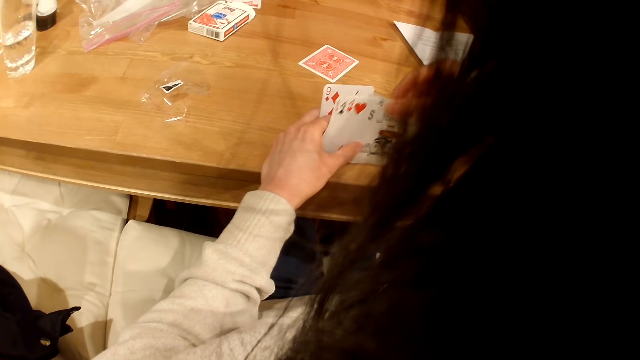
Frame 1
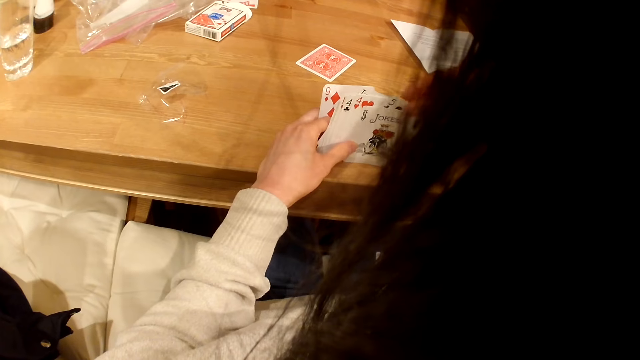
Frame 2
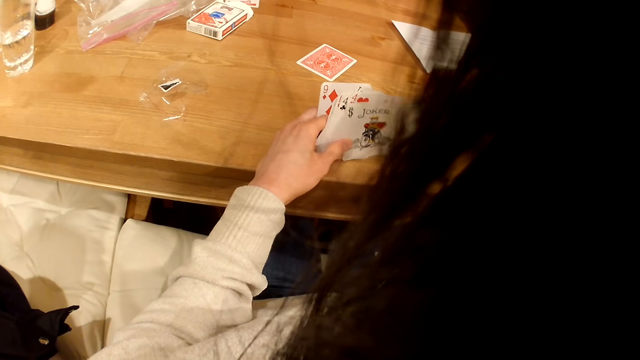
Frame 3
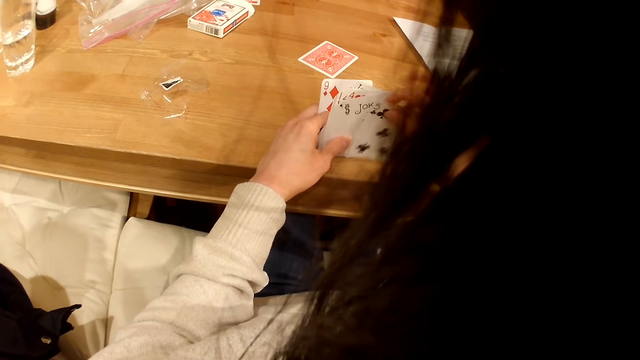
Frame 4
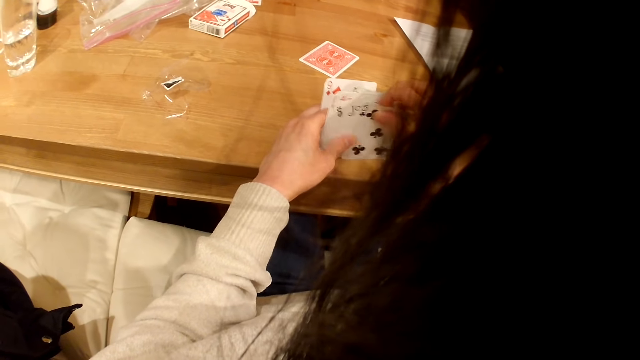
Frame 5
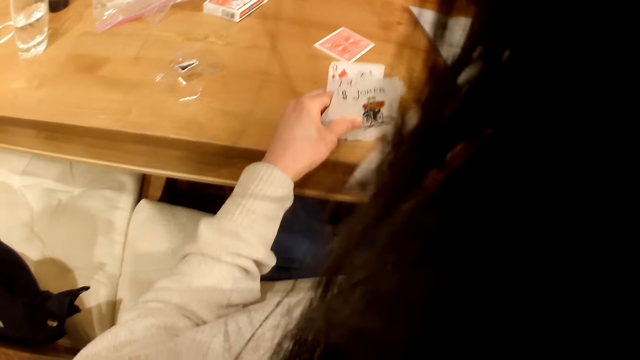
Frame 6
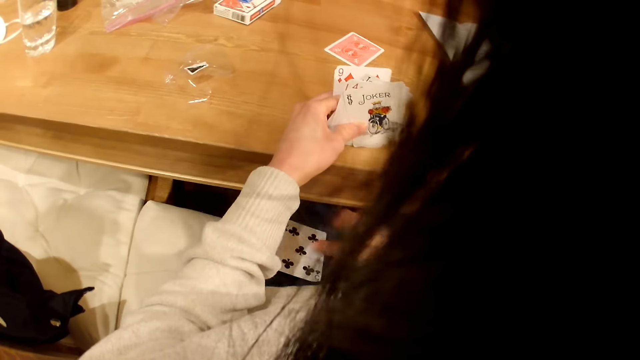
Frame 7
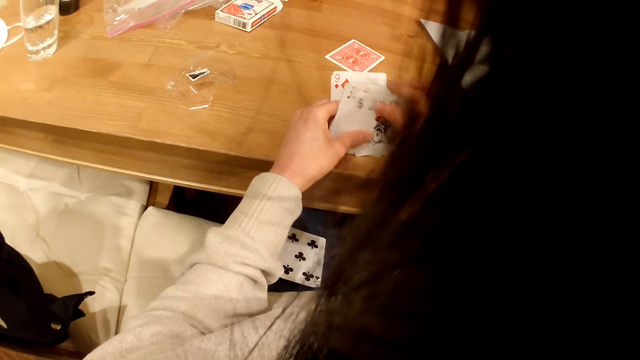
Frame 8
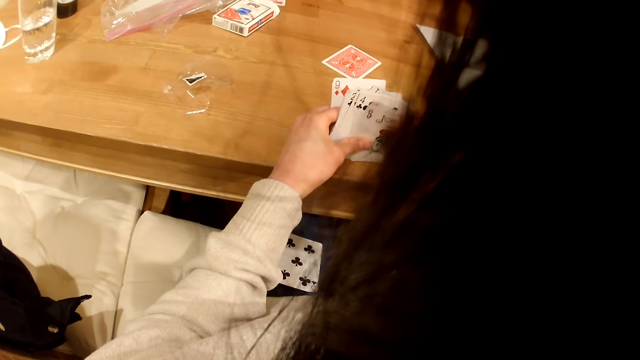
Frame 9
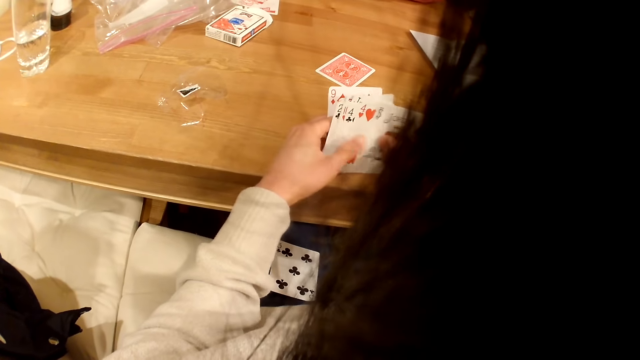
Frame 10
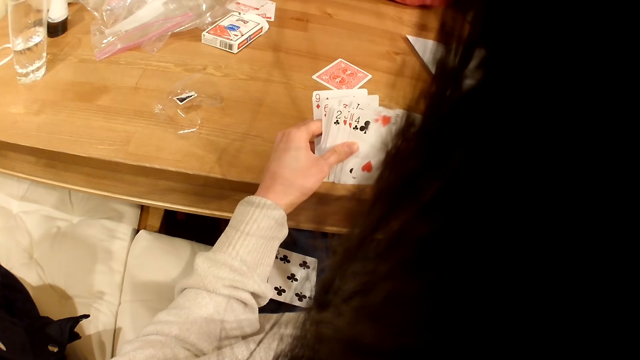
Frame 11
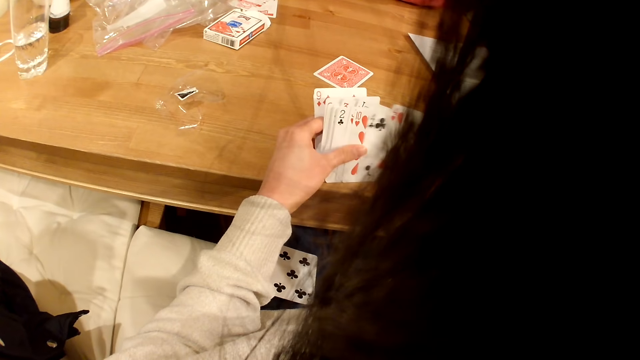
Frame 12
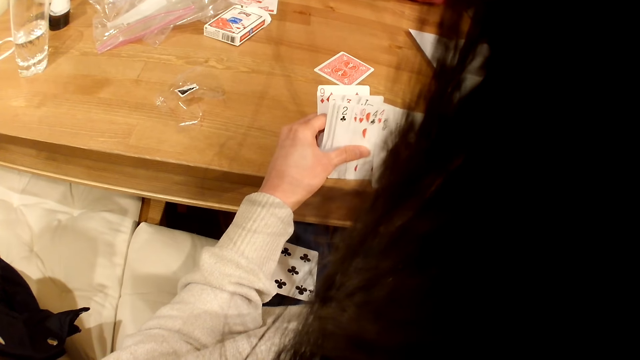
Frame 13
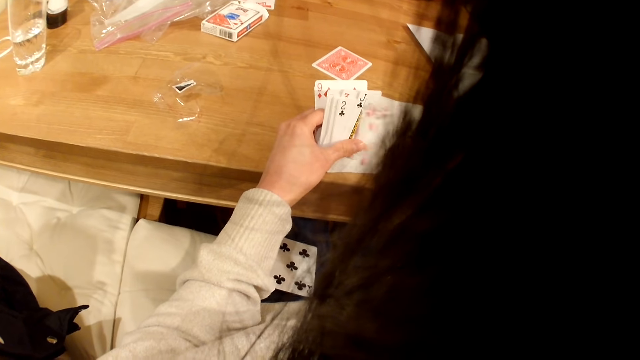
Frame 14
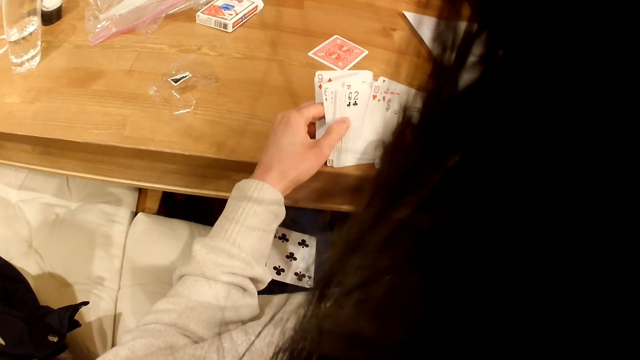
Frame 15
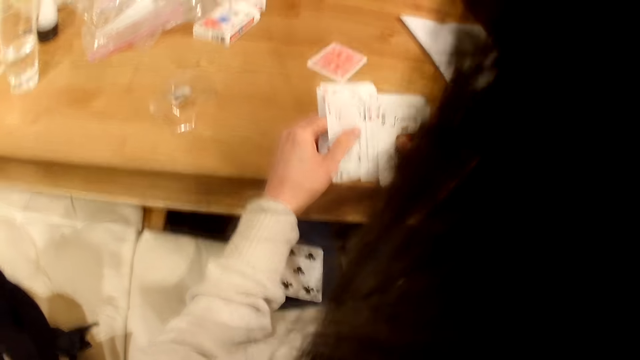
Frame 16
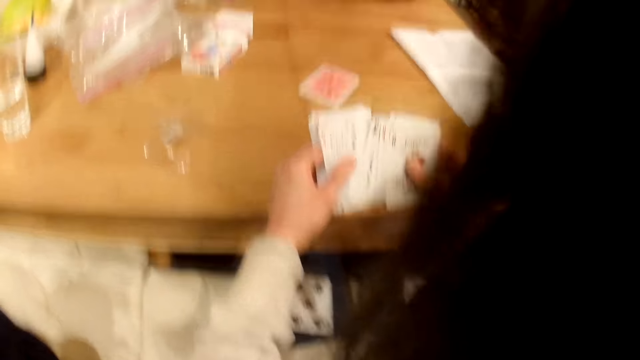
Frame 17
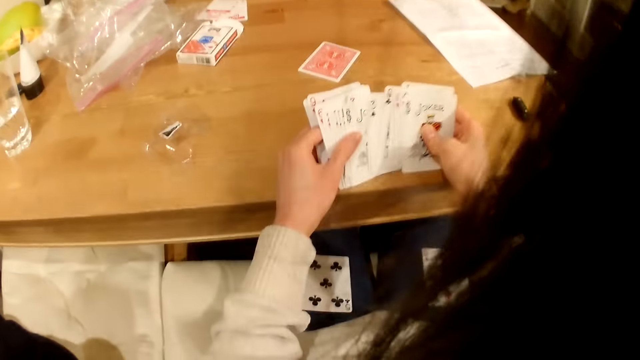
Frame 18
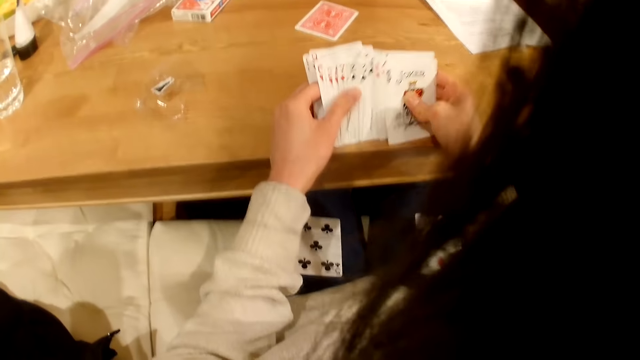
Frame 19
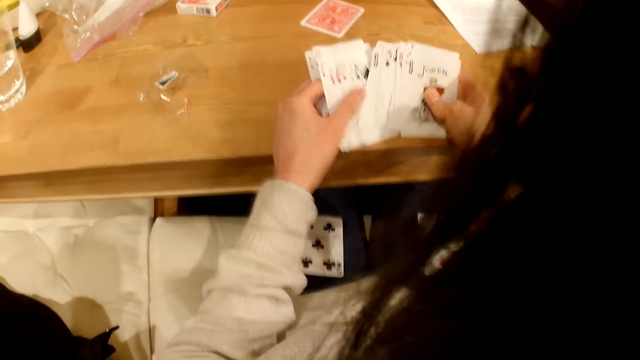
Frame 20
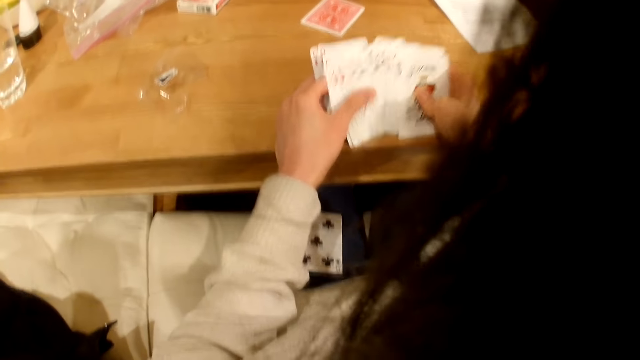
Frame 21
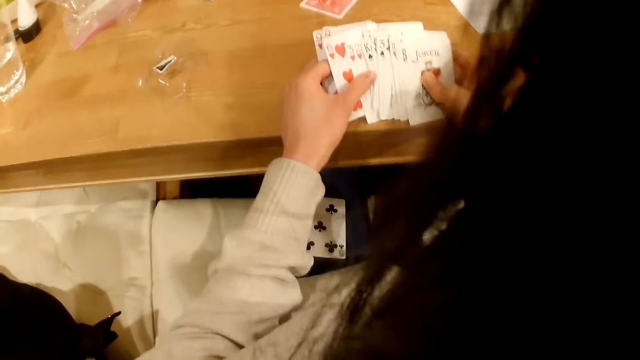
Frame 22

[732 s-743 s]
The camera wearer puts playing cards on the thighs. They shuffle the playing cards.

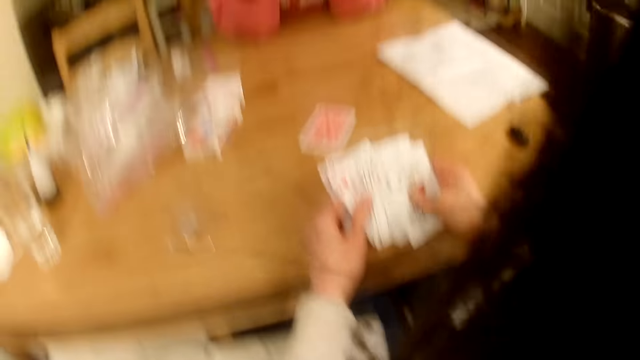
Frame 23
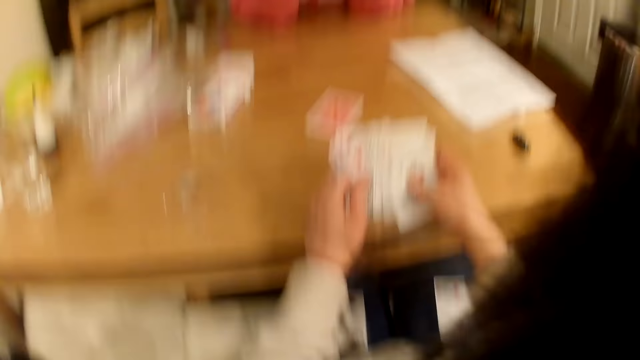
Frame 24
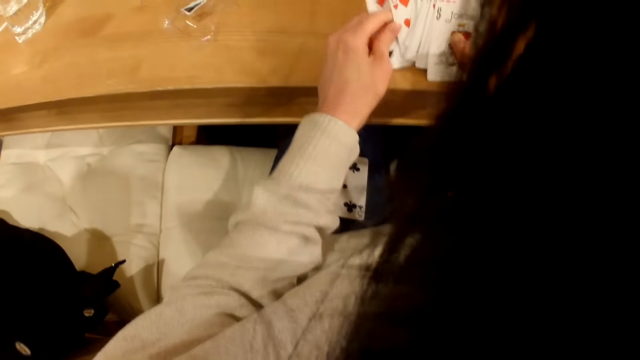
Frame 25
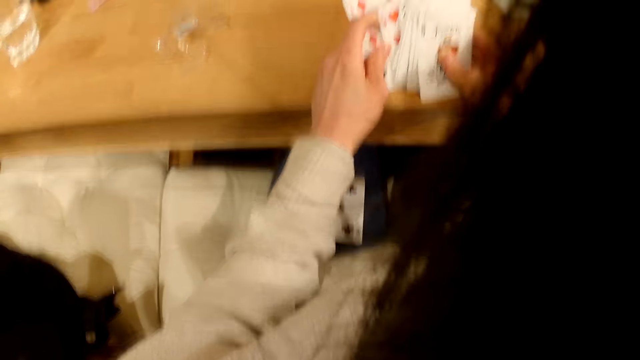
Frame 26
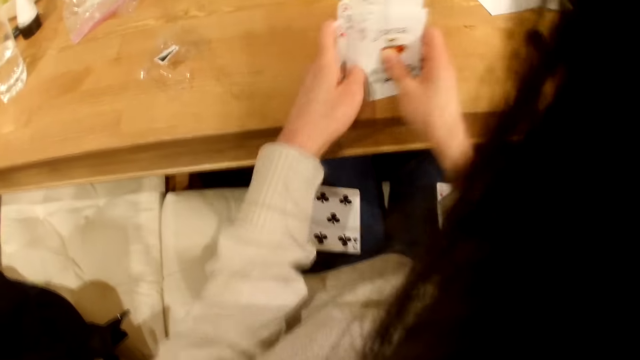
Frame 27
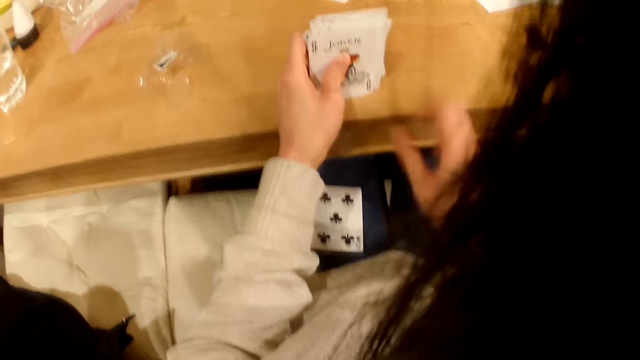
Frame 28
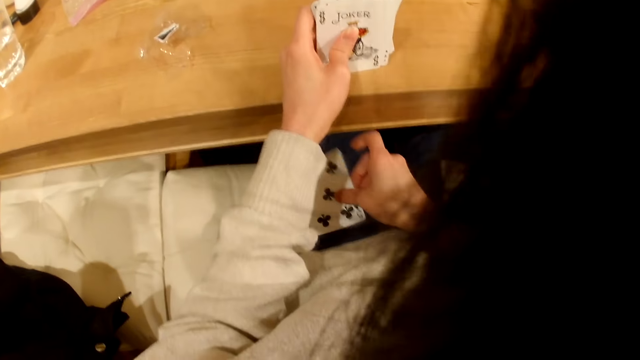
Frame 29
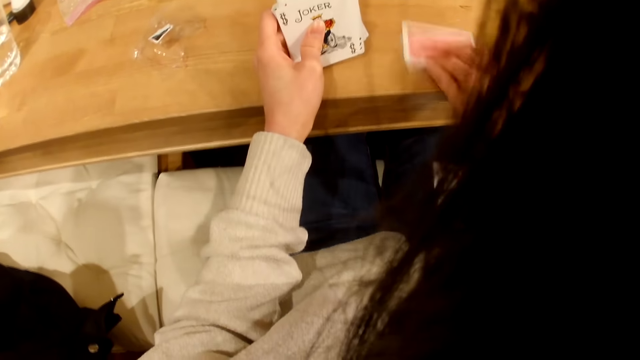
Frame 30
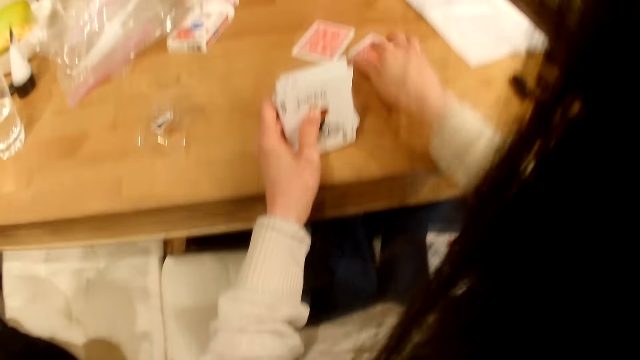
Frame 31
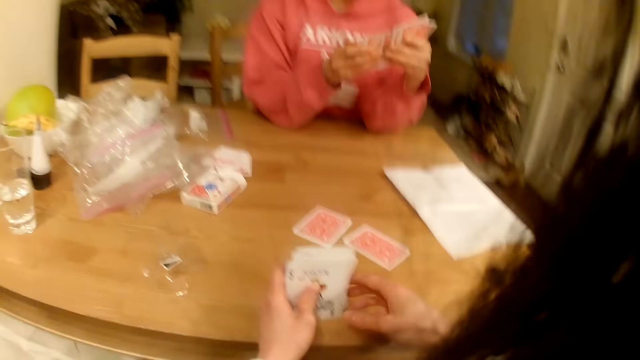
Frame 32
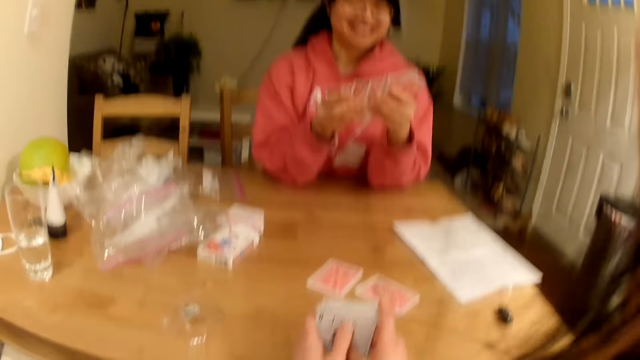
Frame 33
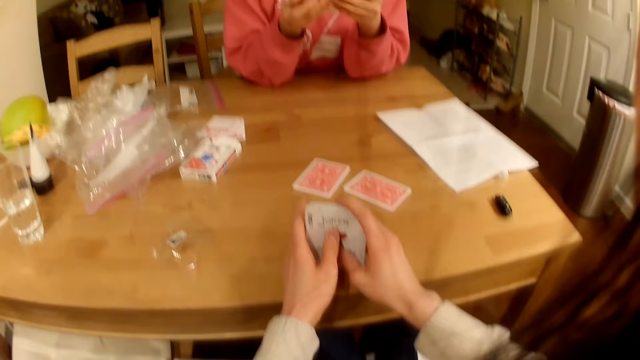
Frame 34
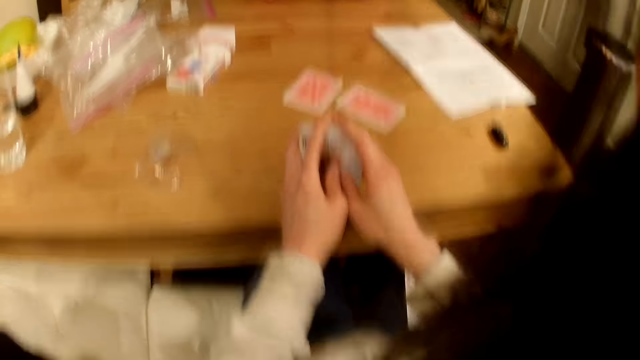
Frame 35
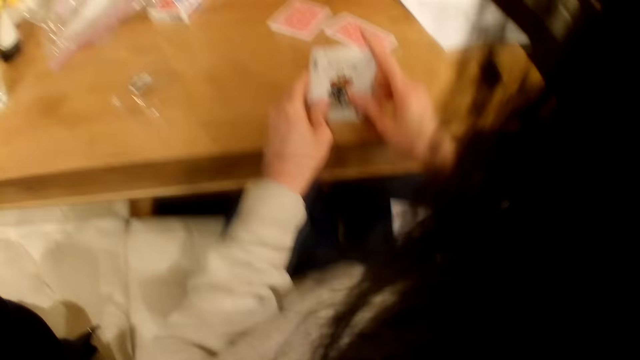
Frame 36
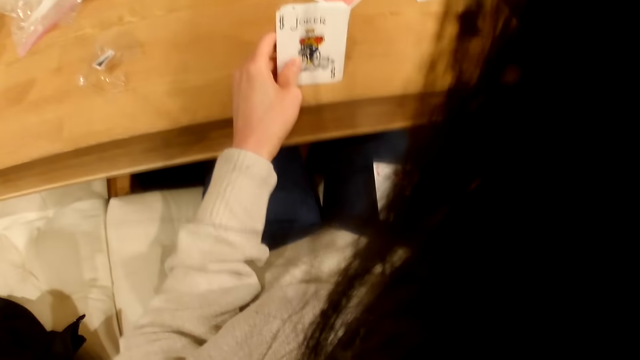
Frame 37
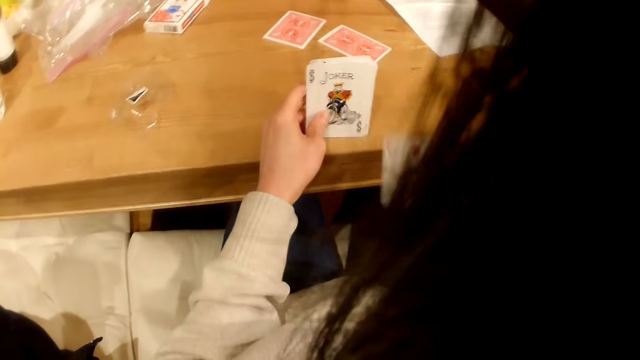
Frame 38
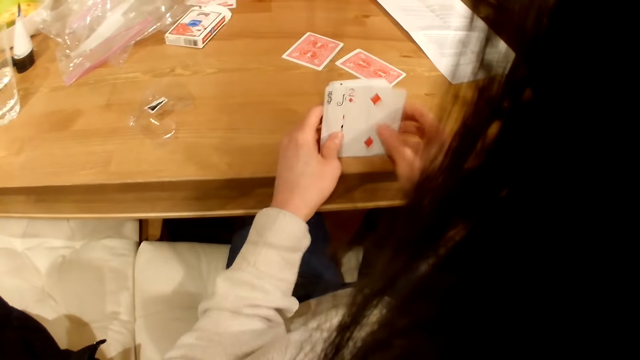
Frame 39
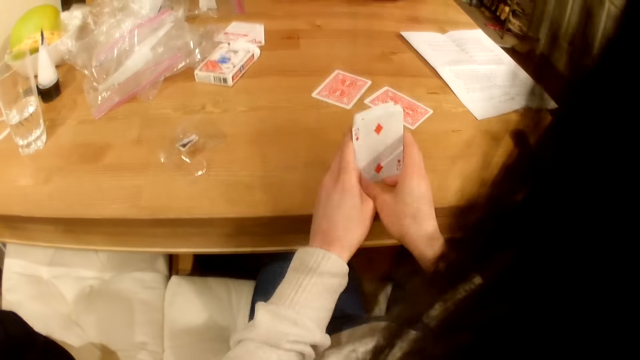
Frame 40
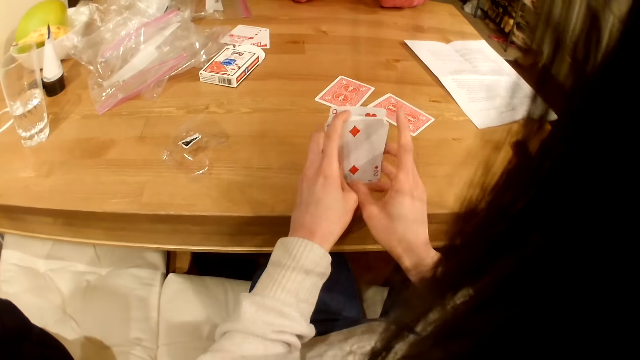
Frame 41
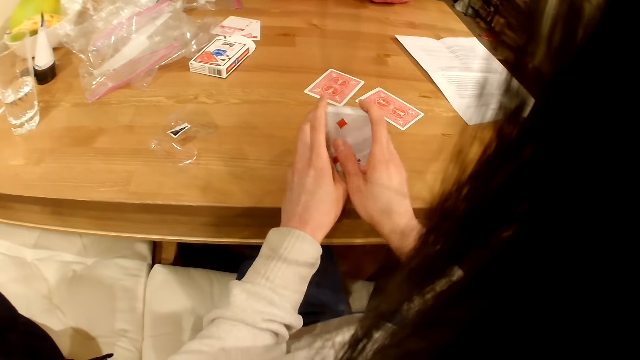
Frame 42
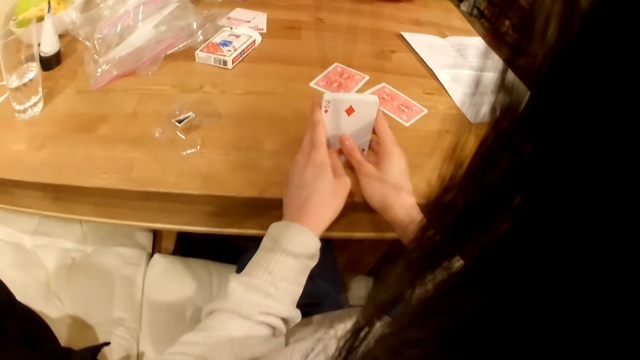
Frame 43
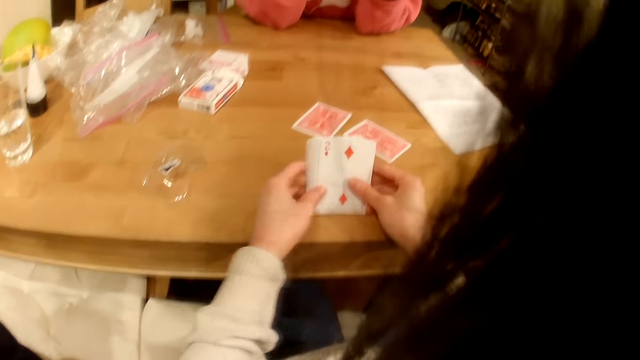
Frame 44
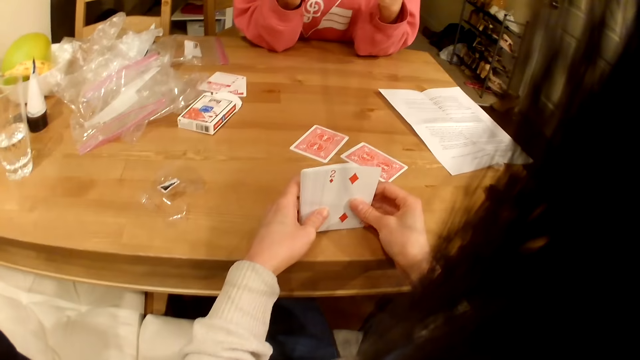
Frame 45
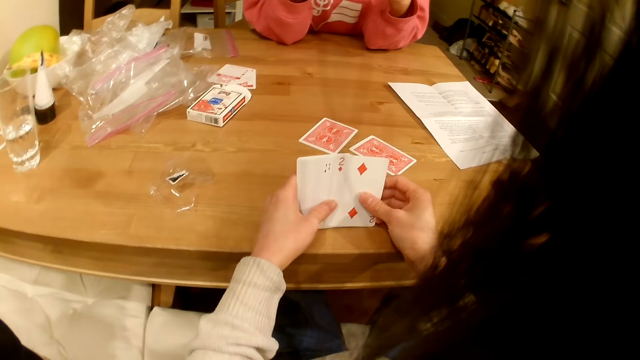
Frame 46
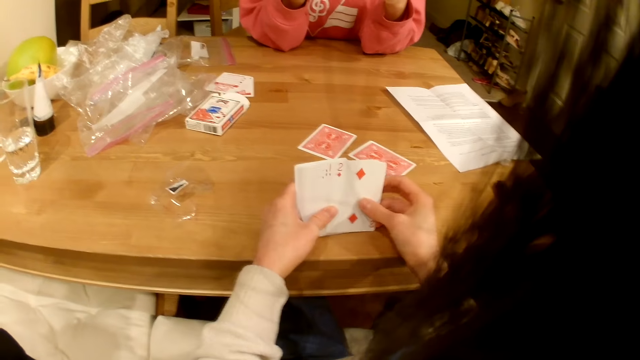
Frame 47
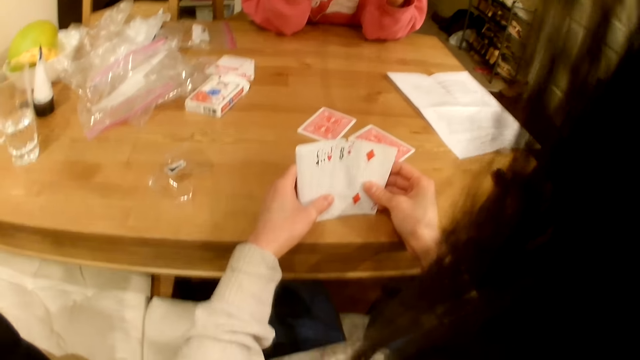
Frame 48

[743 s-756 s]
The camera wearer picks up playing cards from the thighs. They put a playing card on the table. They pick up the playing cards from the thighs. They shuffle the playing cards.
